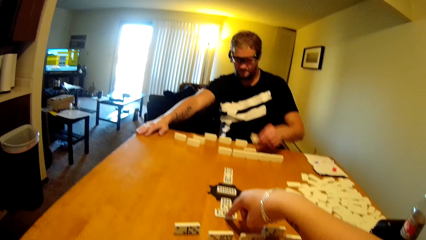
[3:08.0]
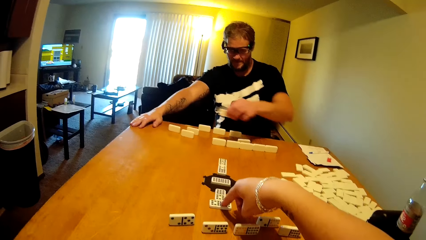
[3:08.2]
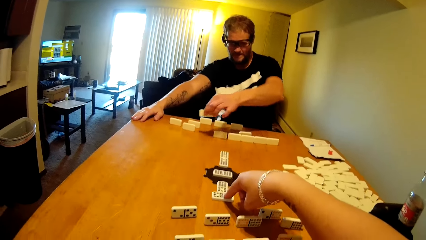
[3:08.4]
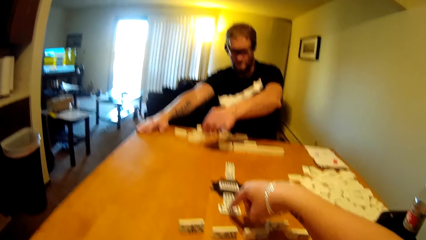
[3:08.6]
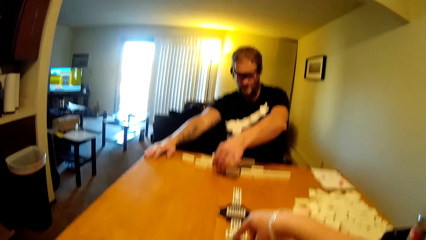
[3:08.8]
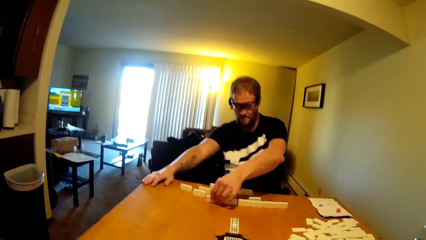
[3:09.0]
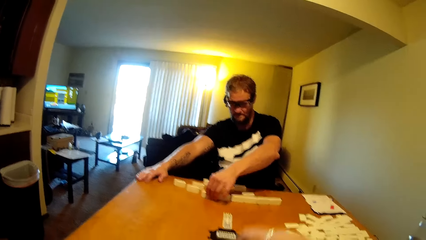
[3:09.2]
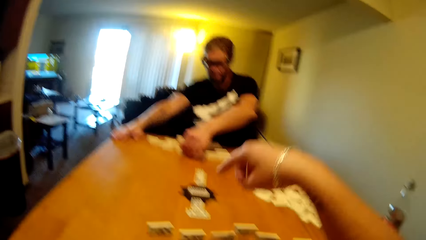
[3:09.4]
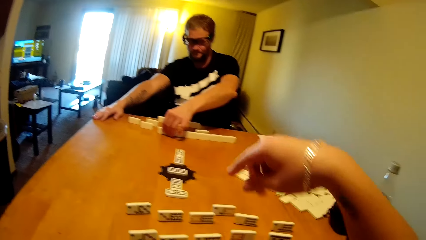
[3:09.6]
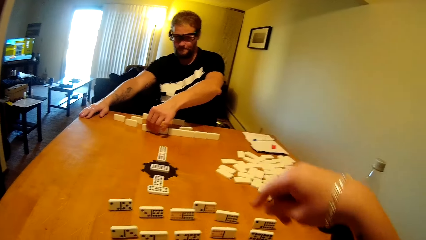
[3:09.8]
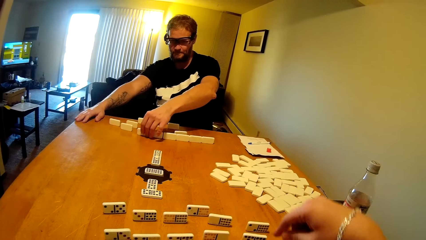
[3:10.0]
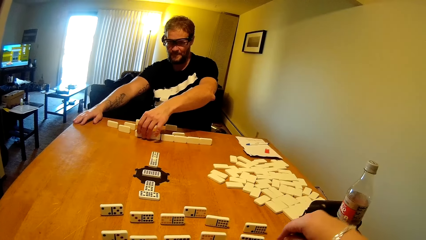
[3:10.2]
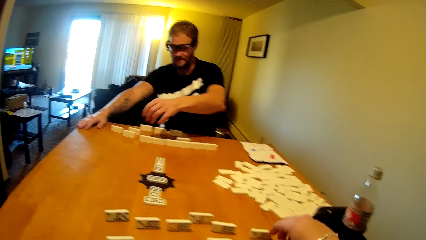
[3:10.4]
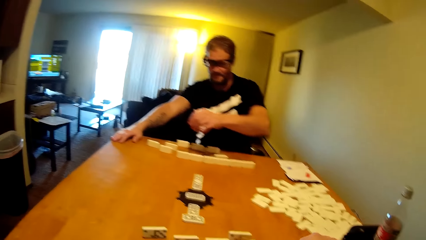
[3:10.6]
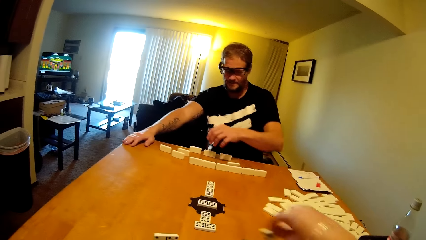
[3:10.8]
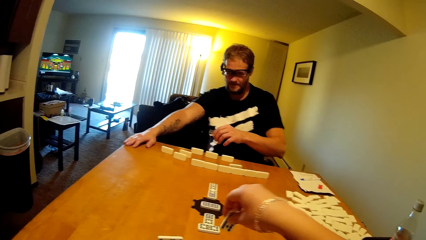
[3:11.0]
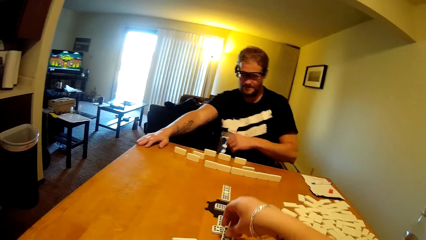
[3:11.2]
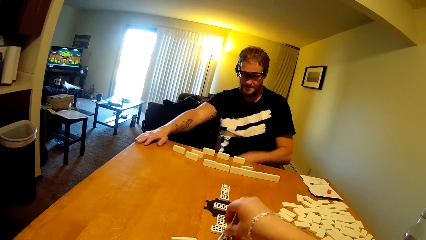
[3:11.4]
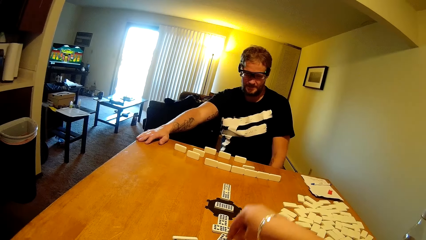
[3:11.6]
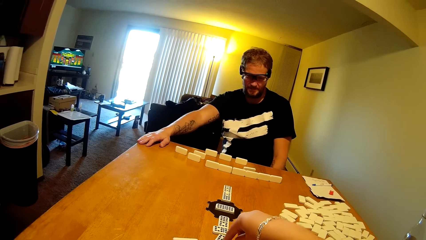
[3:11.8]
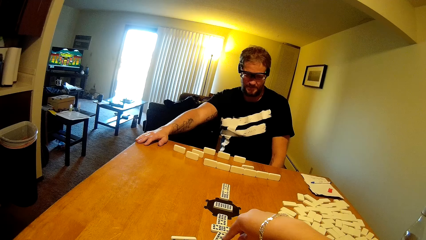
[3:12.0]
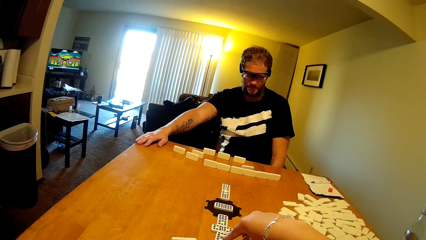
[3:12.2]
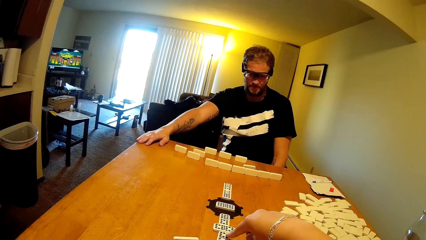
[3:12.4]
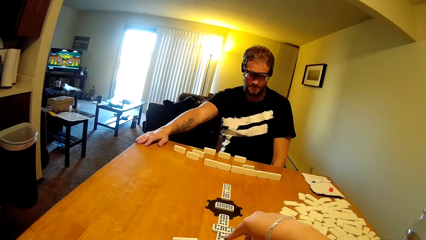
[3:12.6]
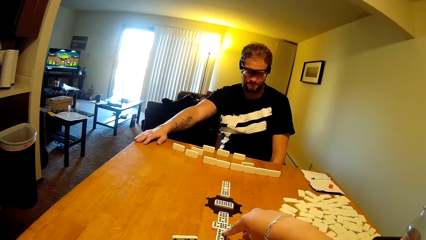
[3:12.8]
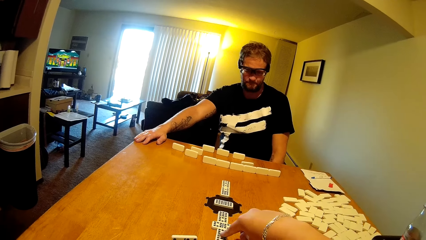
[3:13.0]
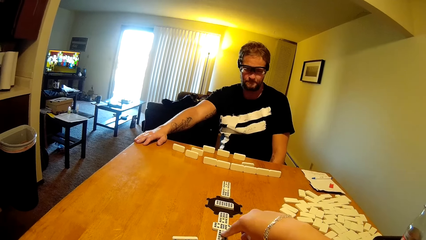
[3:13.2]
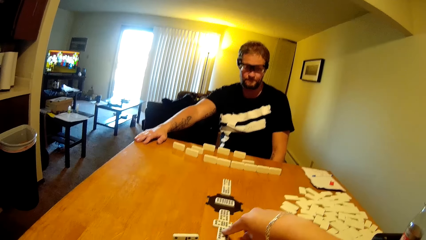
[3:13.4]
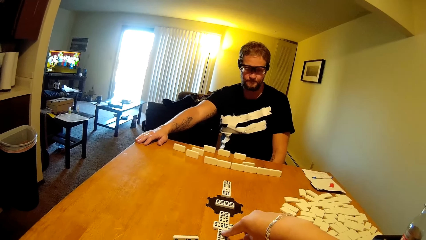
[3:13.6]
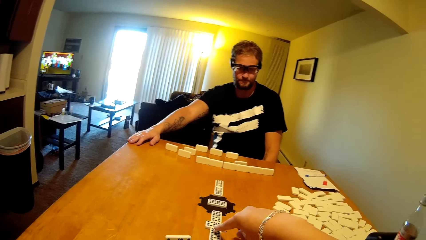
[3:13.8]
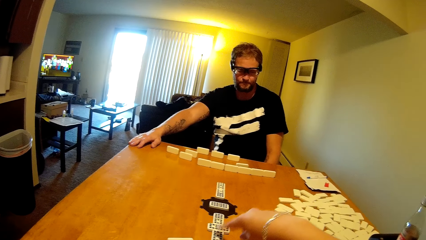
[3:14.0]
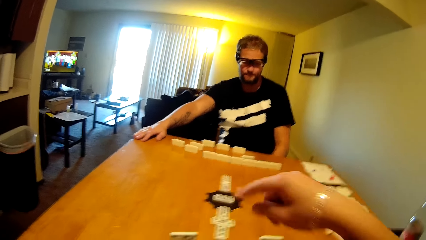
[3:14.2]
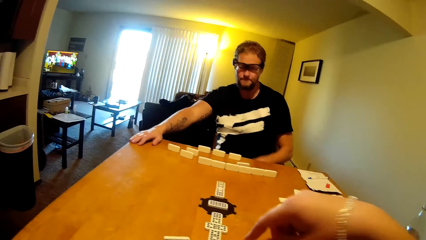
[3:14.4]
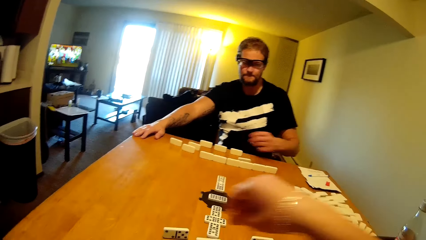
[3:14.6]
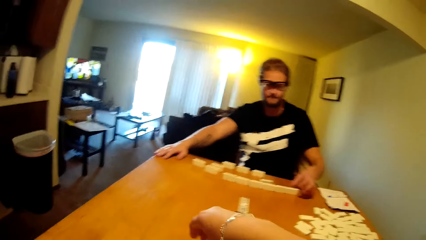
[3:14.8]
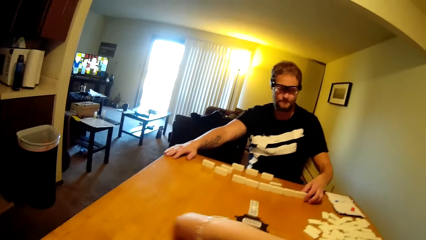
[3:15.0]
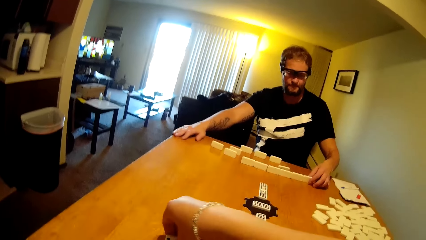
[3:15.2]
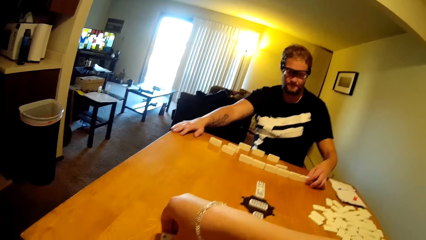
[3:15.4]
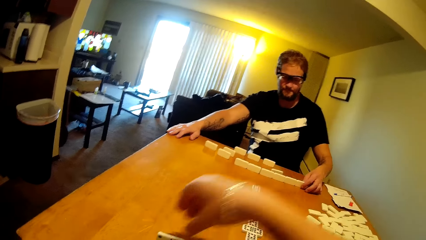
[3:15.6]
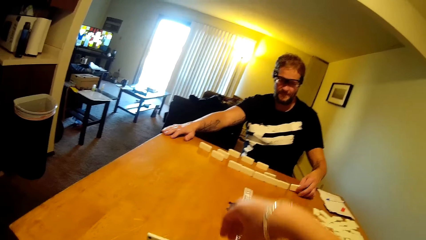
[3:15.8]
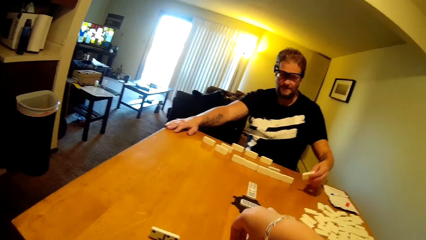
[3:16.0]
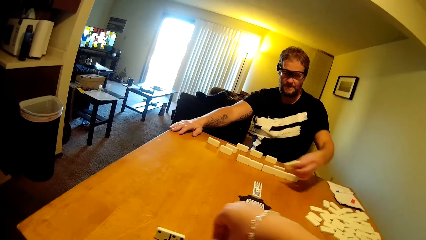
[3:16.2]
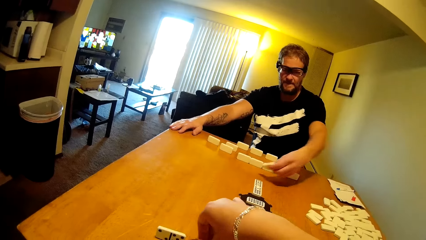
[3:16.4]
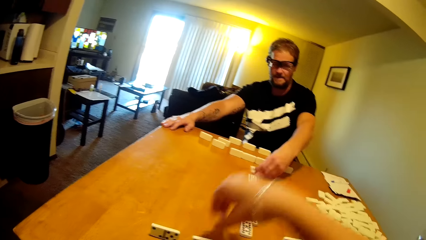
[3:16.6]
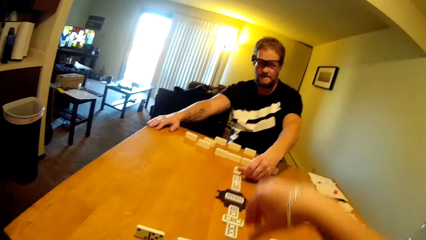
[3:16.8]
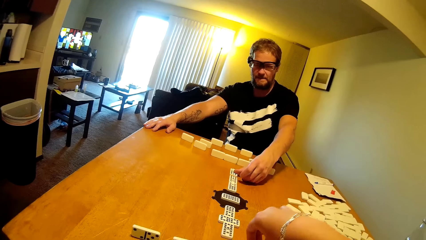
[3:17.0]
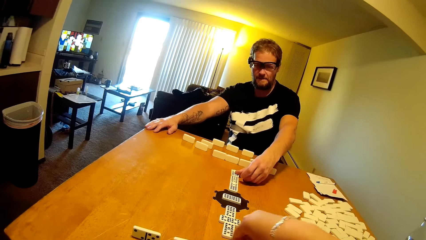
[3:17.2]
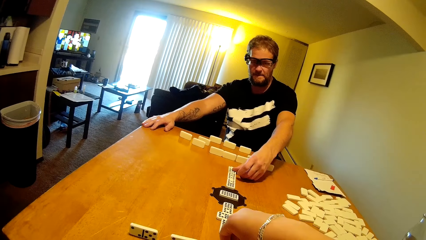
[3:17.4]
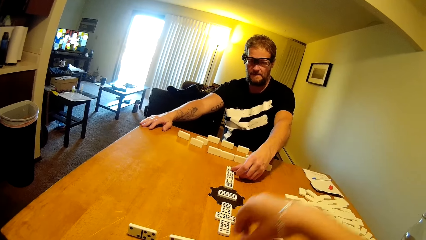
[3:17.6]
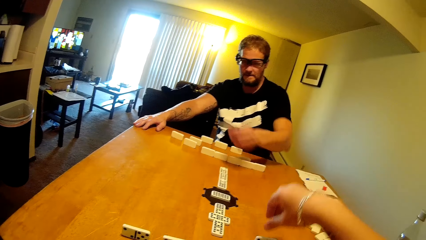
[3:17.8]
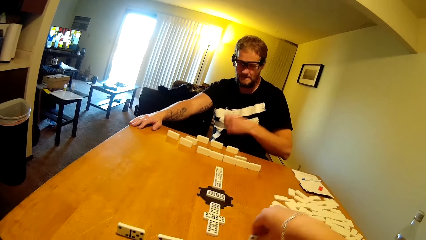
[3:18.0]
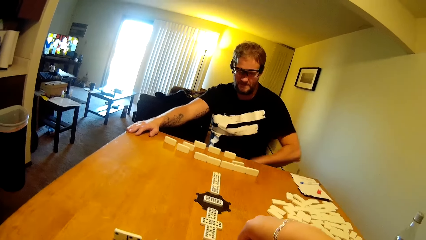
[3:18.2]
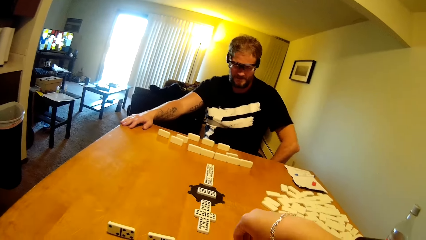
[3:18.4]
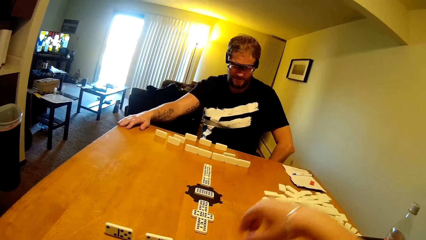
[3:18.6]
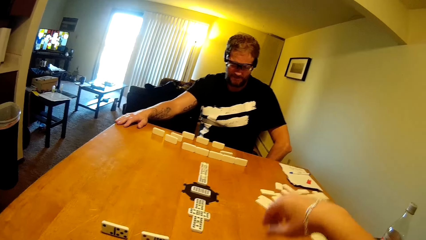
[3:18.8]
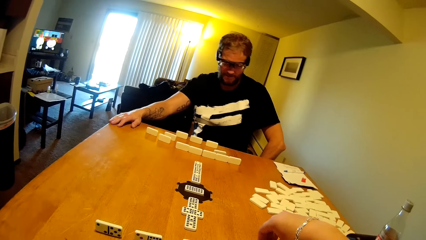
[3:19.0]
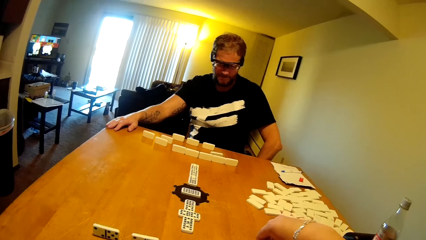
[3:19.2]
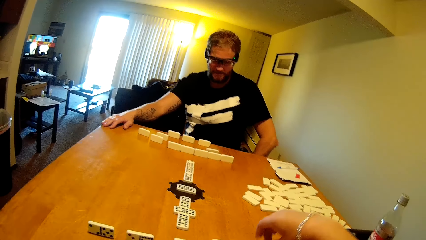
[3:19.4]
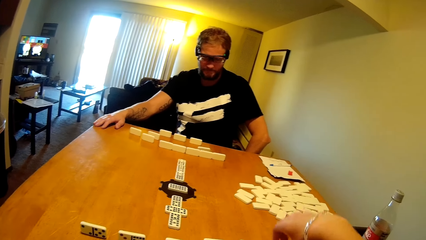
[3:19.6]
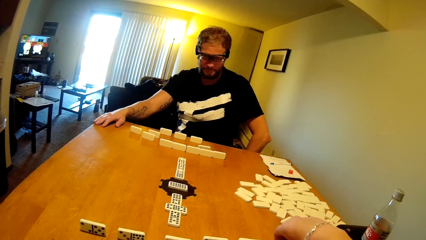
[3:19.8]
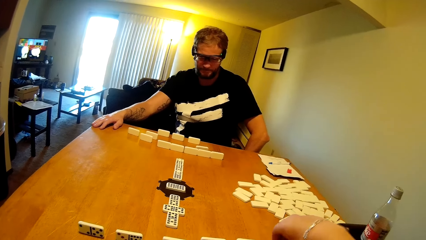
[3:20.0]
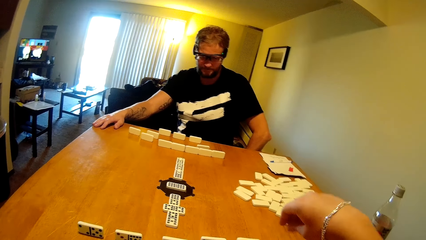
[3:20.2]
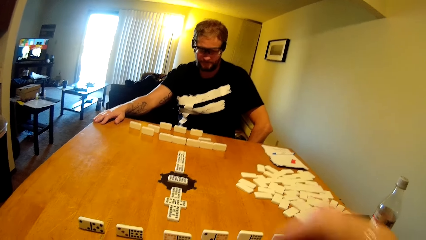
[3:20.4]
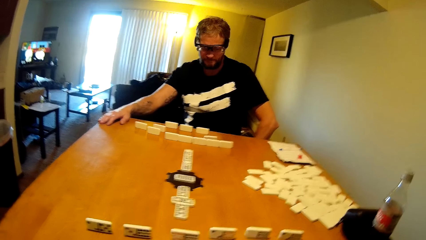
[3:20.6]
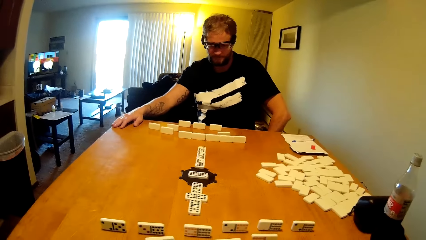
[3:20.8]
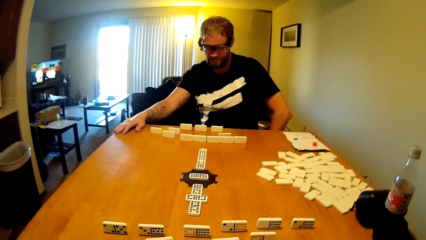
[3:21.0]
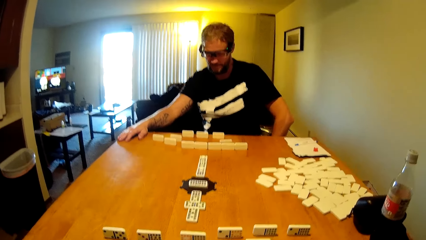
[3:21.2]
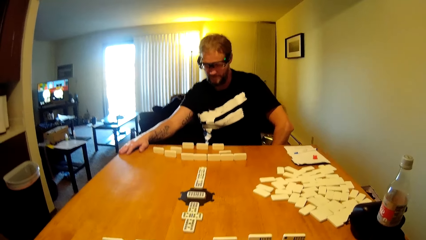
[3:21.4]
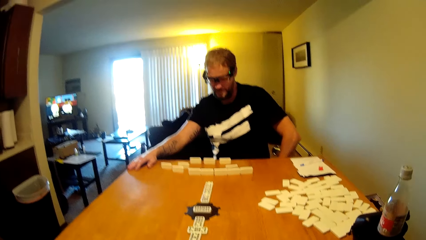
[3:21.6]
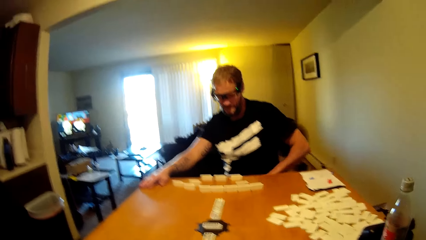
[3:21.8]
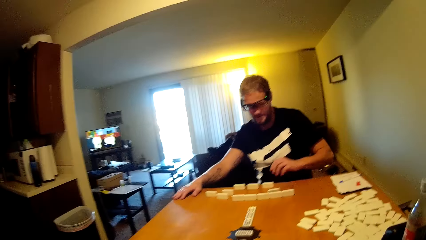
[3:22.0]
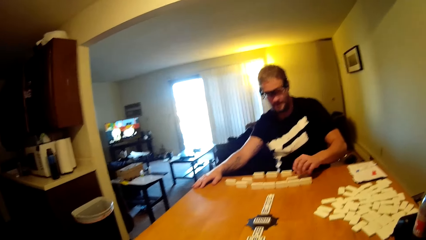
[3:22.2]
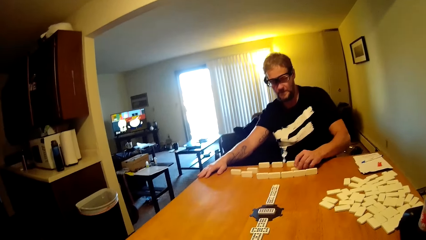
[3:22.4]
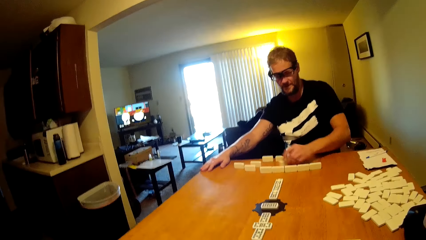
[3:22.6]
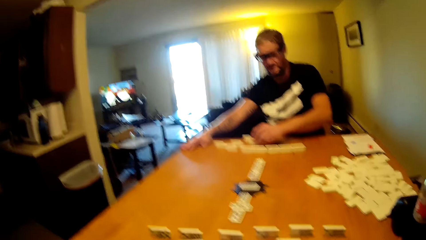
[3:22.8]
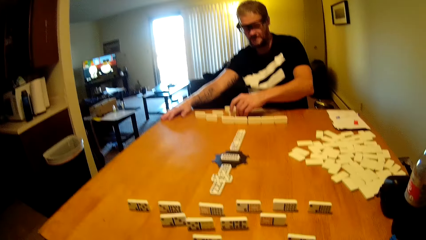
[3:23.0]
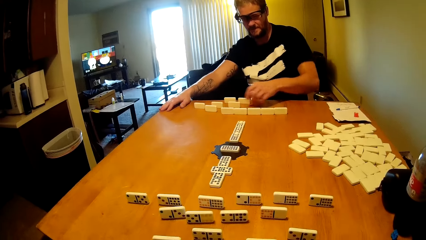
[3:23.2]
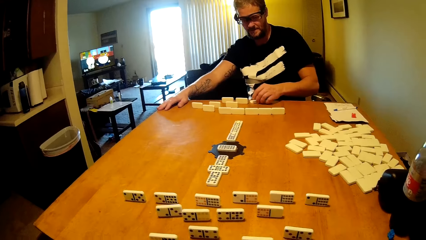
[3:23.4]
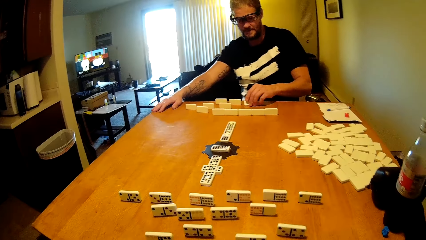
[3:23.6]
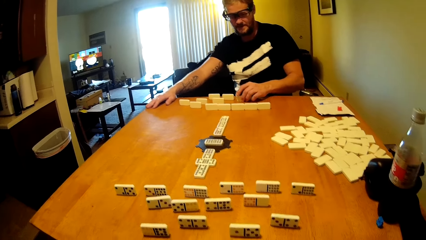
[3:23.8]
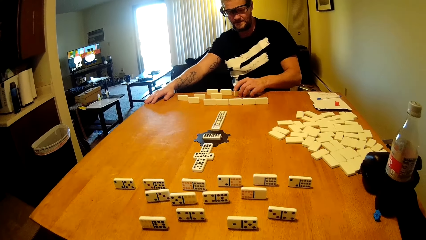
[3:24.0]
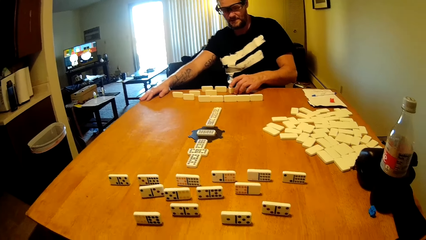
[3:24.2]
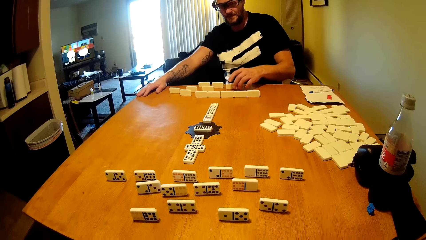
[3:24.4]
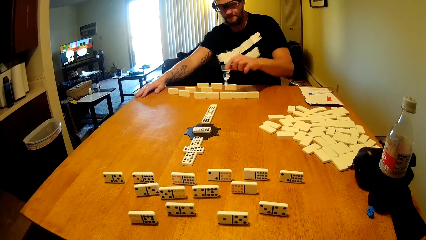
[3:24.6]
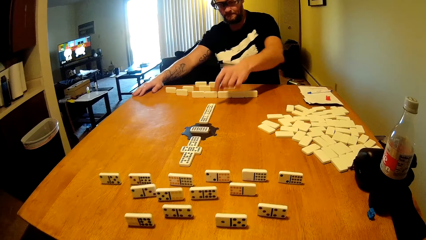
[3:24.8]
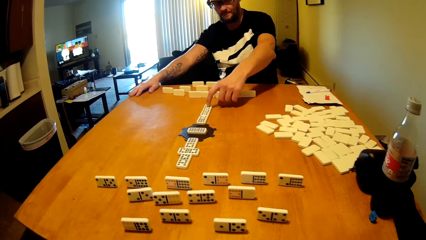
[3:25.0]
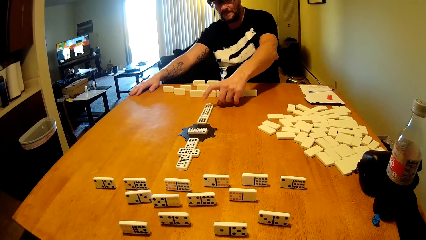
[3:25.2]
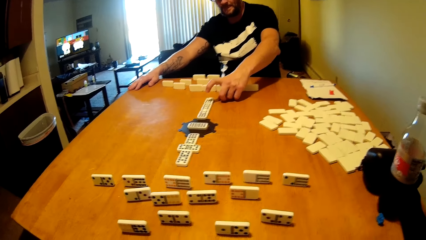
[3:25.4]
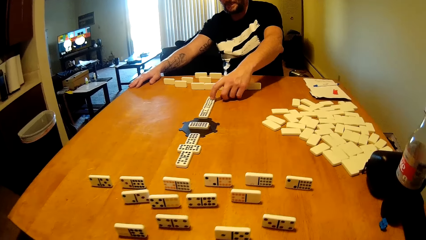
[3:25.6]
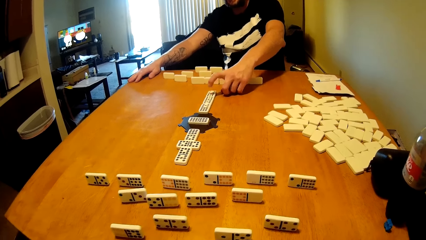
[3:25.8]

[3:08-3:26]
The camera wearer puts the dominoes card on the table. A person plays the domino tile, takes the dominoes card, and puts the dominoes card on the table. The camera wearer lifts up the hand and plays the domino tile. The person talks to the camera wearer in the room. The camera wearer talks in the room, lifts up the hand, plays the domino tile, and takes the dominoes card. The person plays the domino tile, takes the dominoes card, and puts the dominoes card on the table. The camera wearer takes the dominoes card and puts the dominoes card on the table. The person drags the domino tile on the table, takes the dominoes card, and puts the dominoes card on the table.
